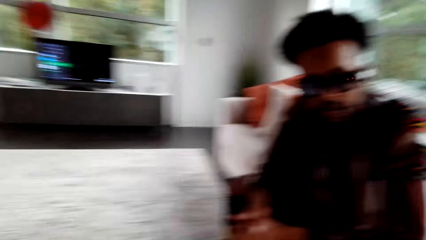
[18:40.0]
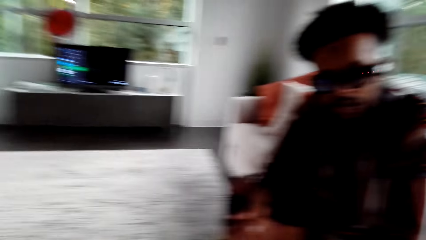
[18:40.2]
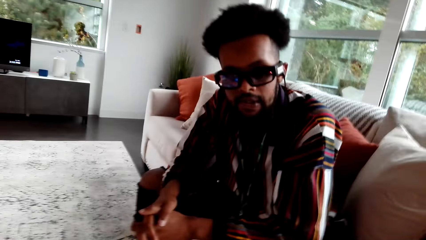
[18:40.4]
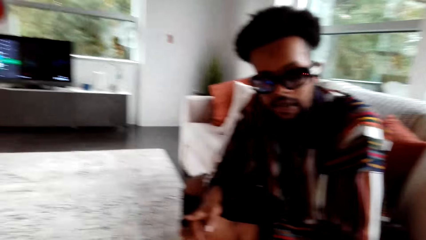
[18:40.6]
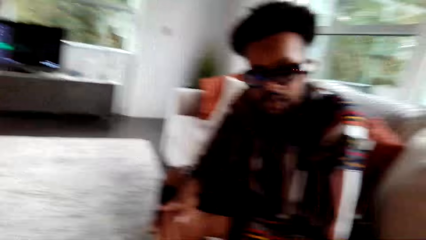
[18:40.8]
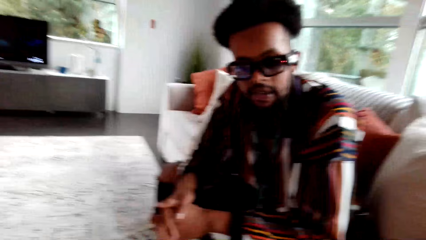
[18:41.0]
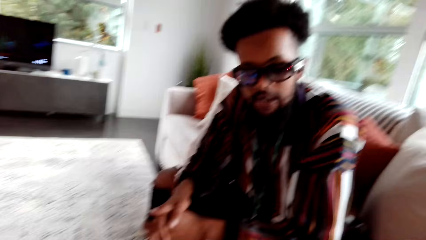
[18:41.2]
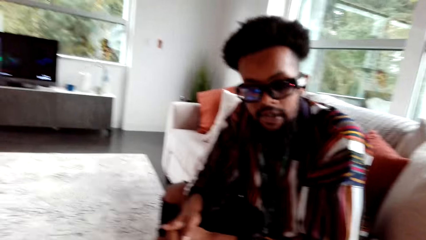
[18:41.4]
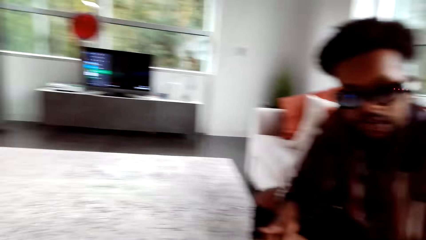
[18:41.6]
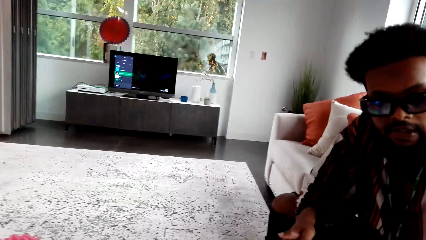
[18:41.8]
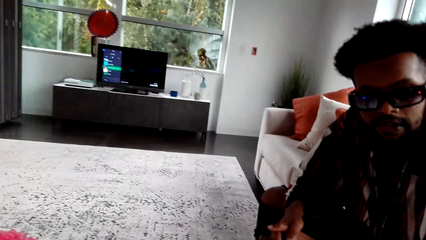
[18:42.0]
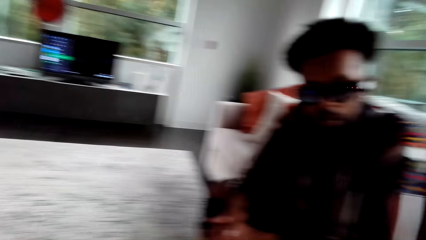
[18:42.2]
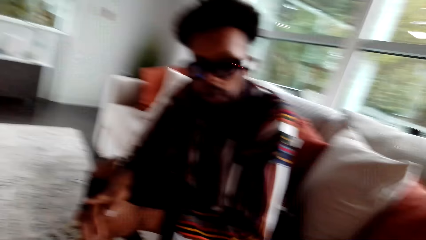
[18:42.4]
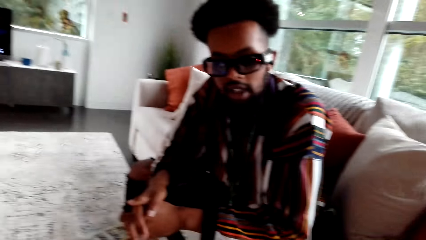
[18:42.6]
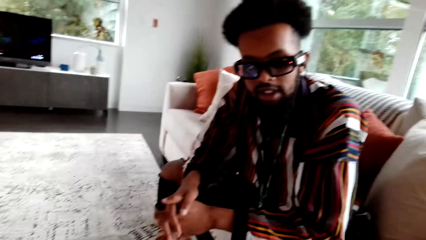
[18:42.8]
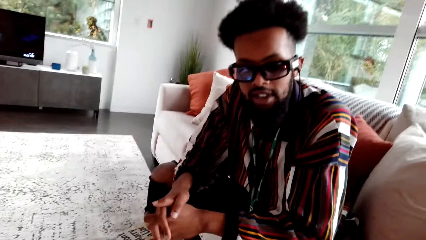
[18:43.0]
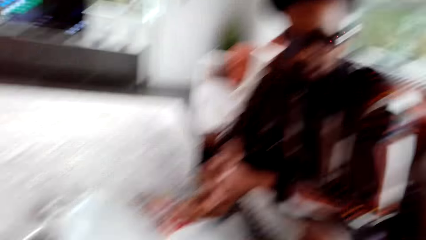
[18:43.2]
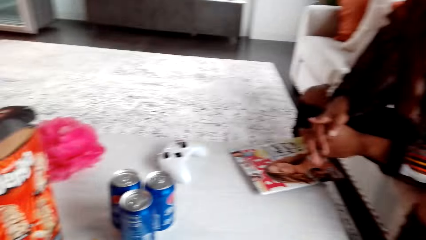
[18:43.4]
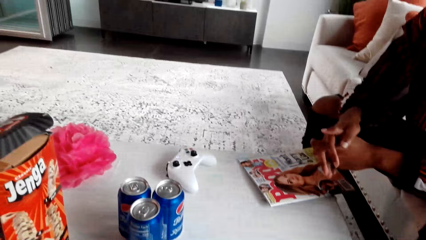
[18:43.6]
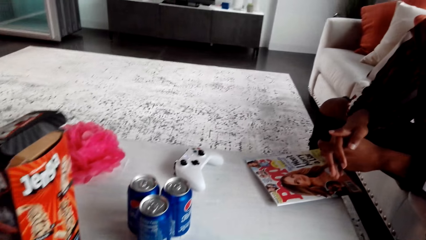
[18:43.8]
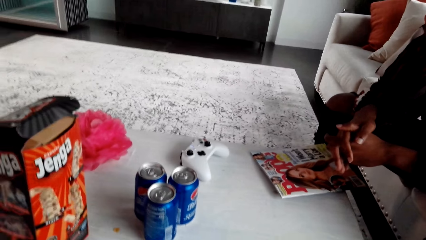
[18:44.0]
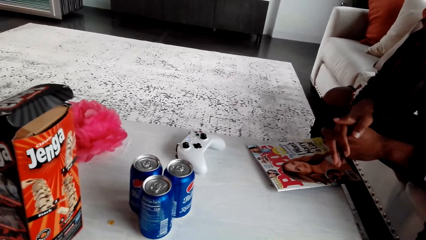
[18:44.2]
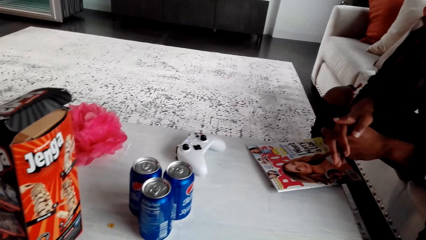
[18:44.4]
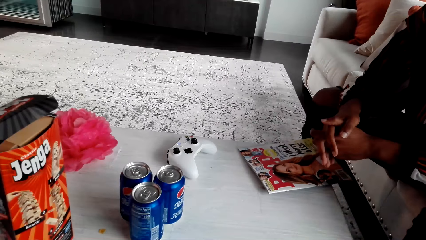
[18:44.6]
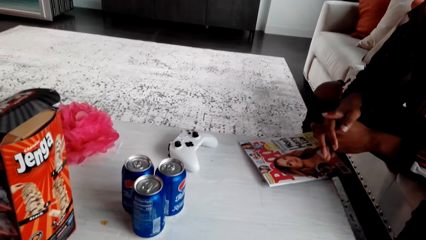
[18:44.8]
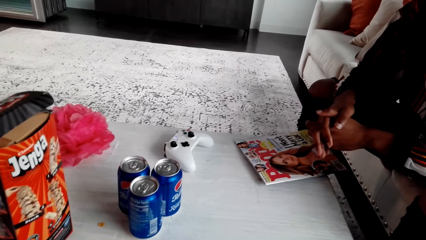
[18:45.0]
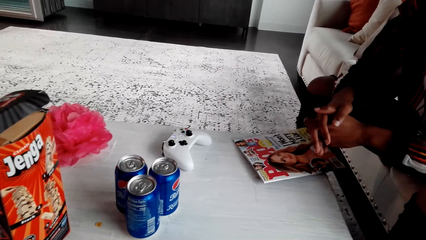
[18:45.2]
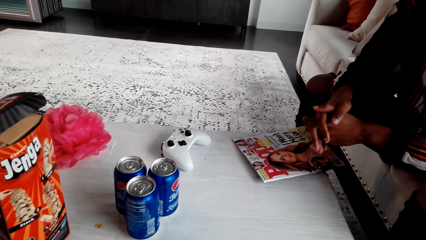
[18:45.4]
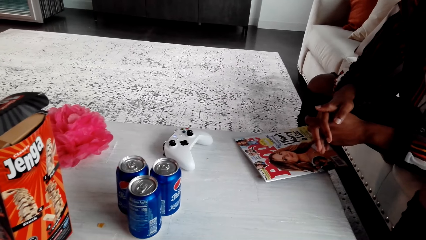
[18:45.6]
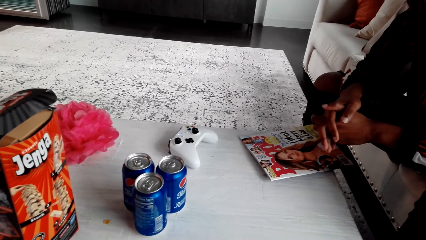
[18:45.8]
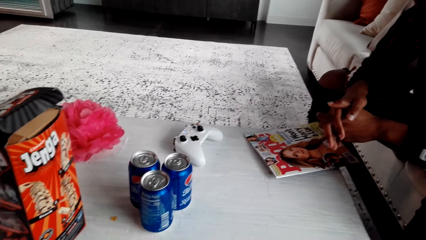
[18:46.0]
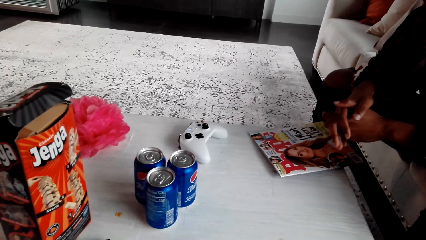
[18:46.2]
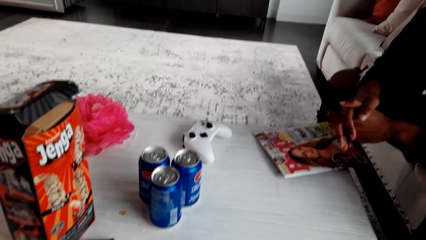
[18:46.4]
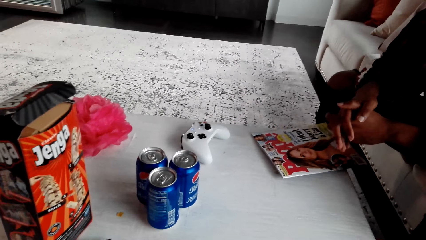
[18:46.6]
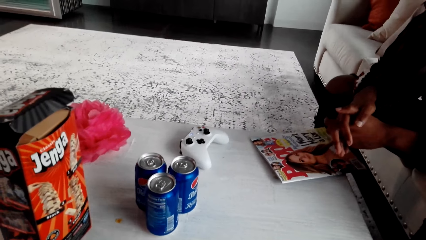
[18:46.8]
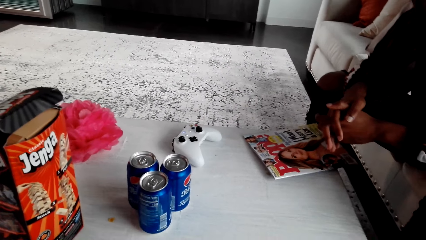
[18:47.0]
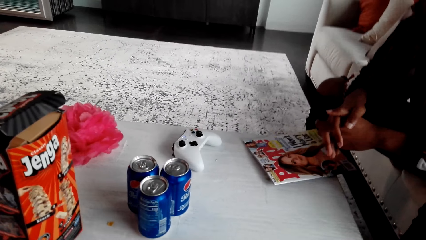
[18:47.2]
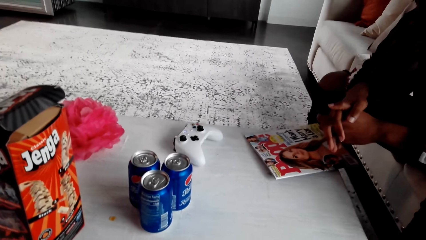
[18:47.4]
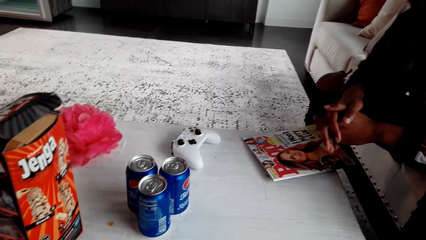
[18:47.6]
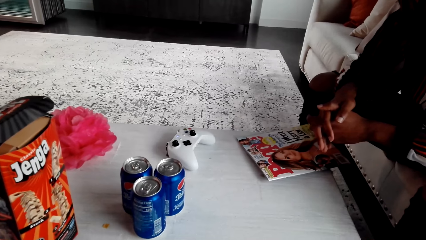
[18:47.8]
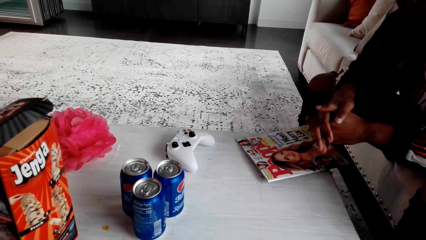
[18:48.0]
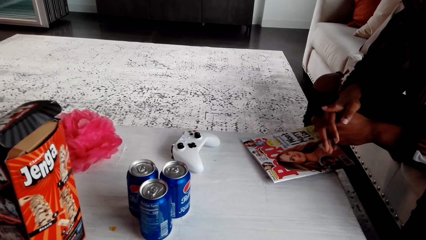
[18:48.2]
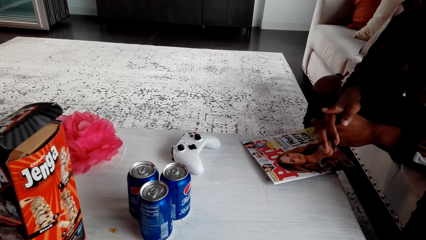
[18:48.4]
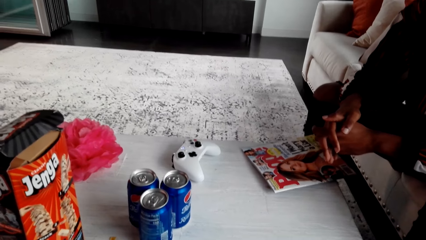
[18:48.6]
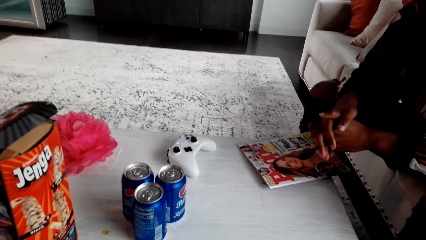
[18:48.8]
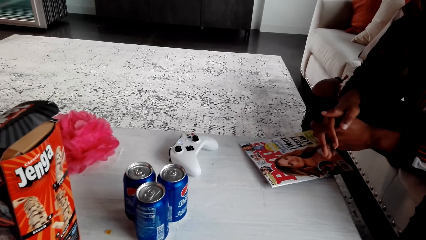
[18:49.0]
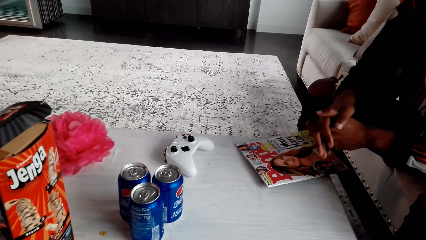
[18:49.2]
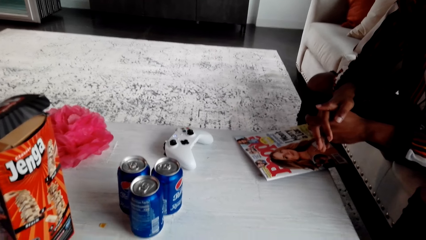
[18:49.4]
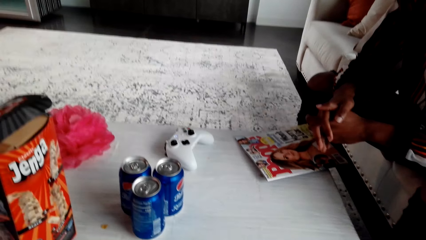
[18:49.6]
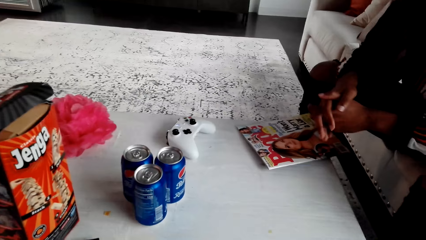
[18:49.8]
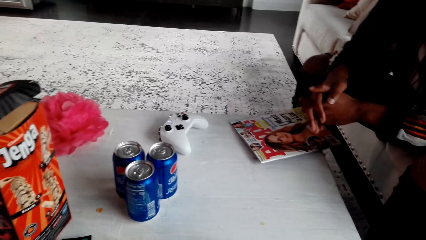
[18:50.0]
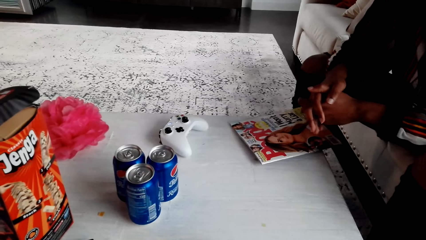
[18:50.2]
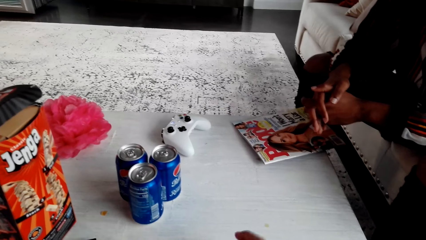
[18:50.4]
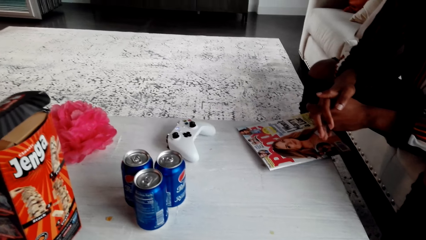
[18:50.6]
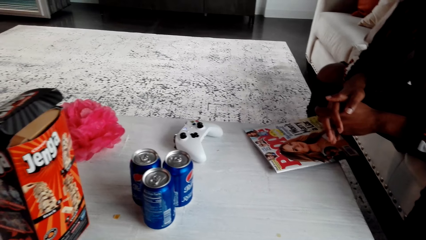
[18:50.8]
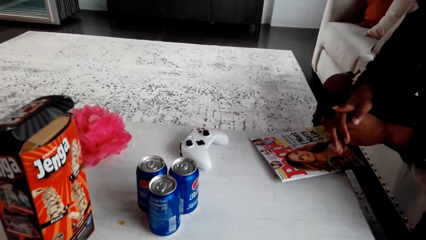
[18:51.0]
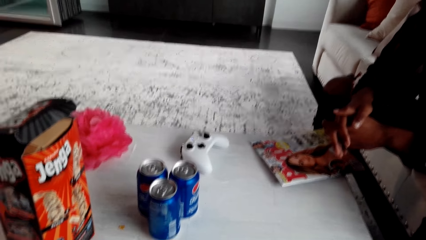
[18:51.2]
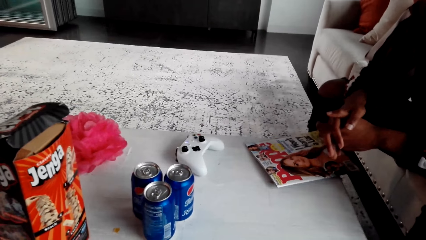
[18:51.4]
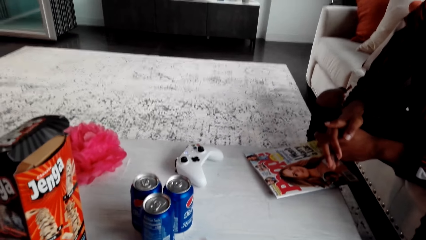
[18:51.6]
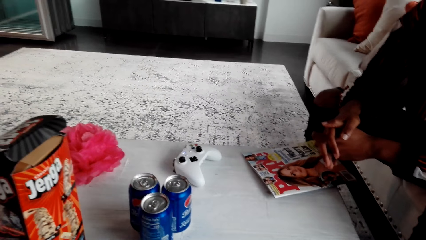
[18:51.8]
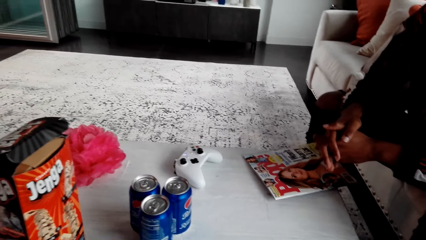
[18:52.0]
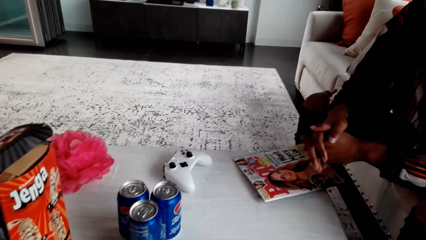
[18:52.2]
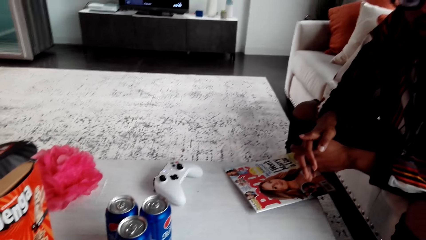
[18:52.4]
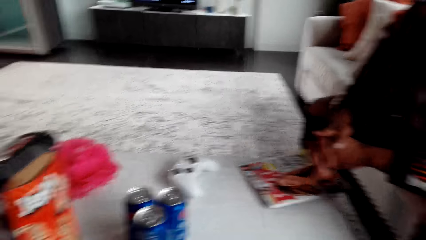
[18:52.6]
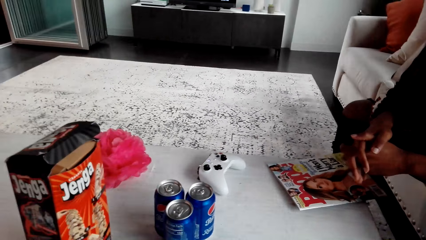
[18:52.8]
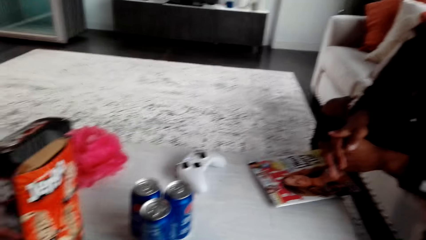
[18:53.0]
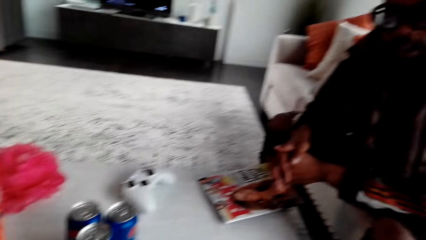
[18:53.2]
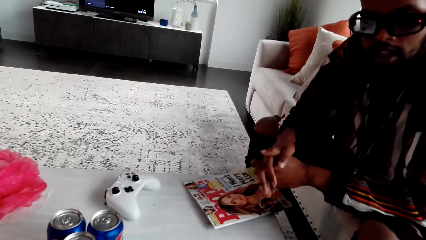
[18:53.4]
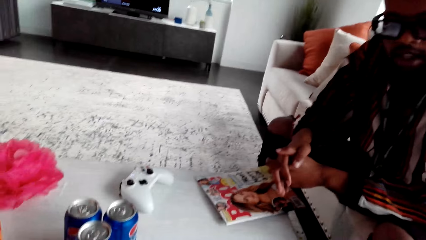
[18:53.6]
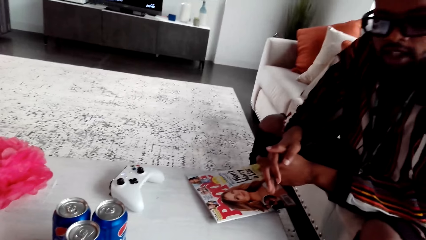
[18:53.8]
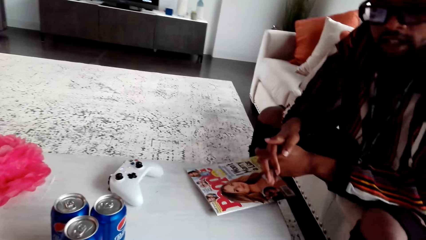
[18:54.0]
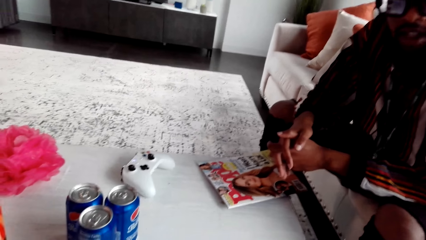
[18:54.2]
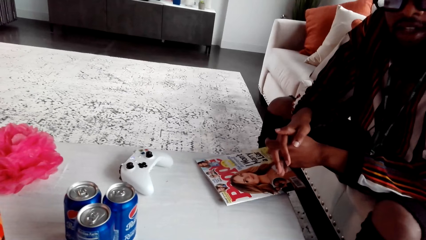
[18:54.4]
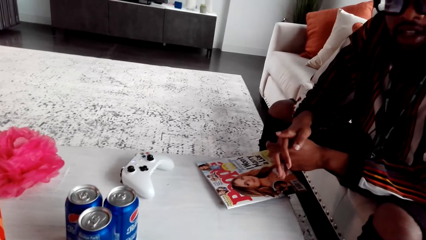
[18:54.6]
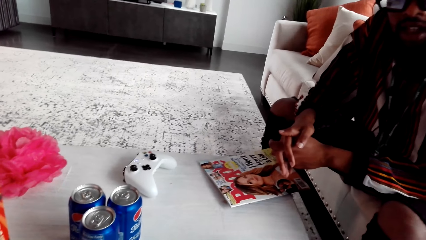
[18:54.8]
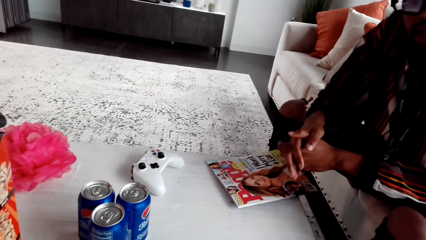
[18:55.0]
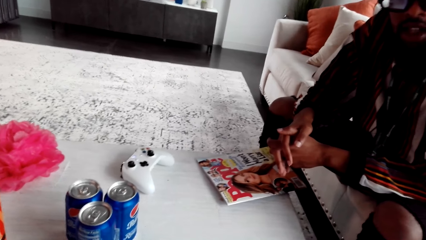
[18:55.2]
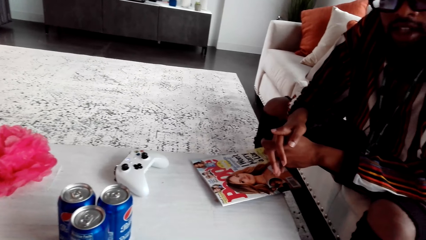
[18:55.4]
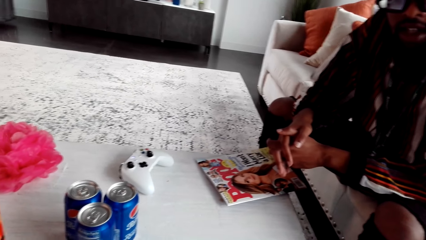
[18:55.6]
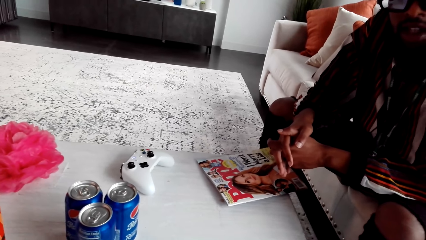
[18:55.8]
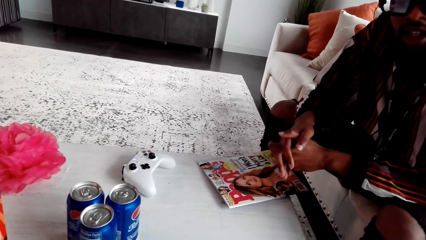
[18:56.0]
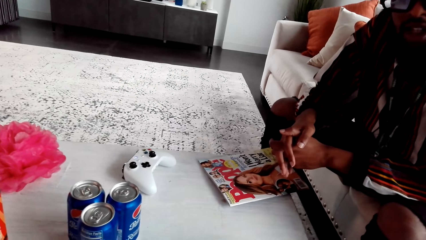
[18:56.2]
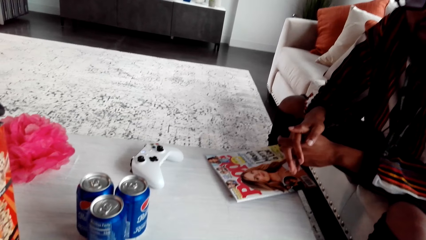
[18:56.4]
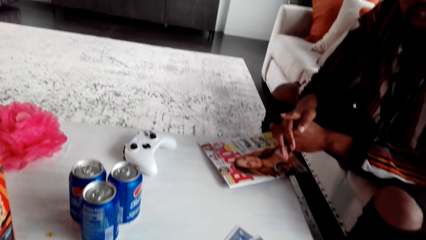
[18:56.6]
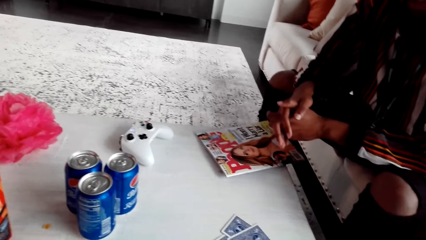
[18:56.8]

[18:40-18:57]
A man drops cards. The man crosses his hands. The camera wearer picks up the cards. They mix the cards. They speak to the man.
